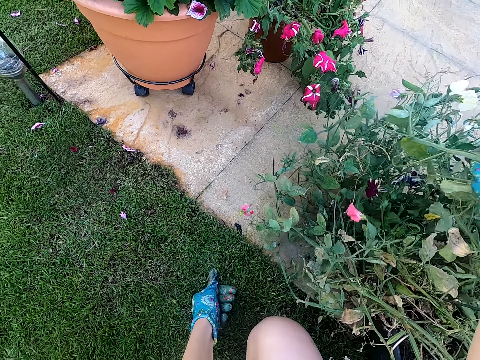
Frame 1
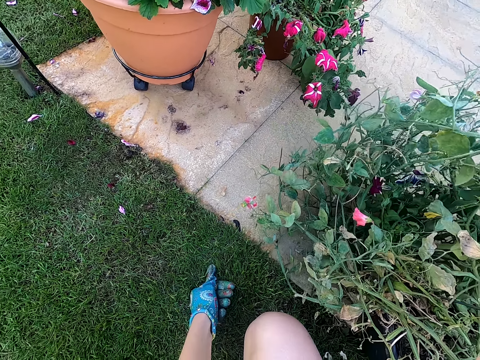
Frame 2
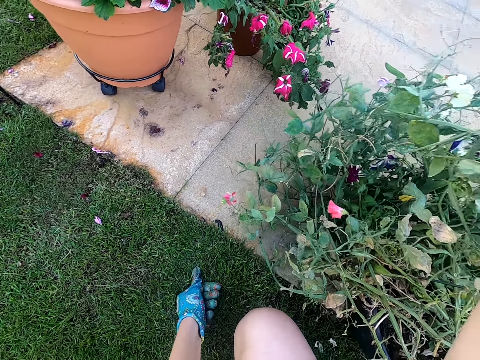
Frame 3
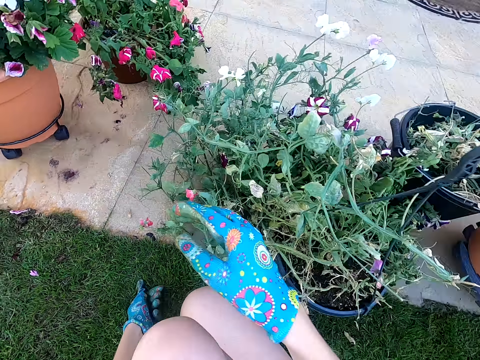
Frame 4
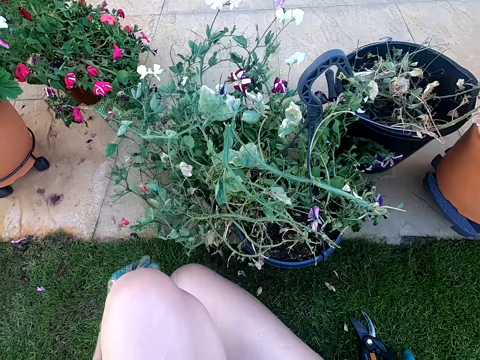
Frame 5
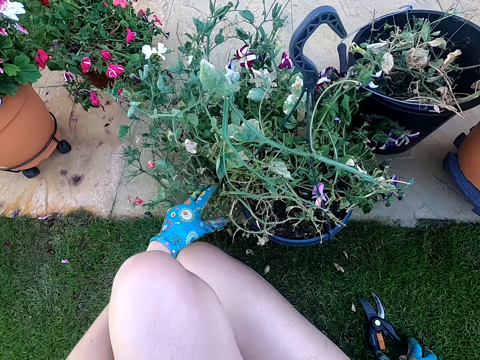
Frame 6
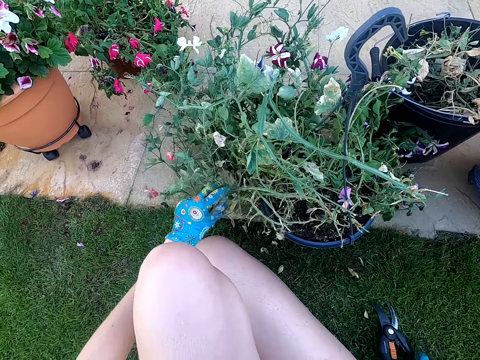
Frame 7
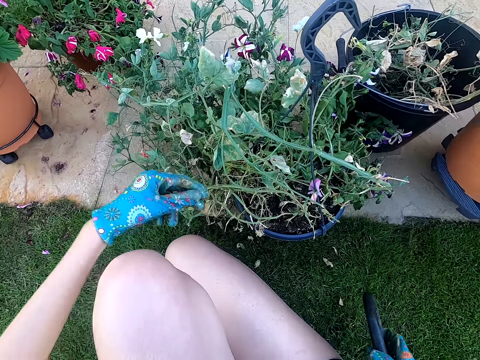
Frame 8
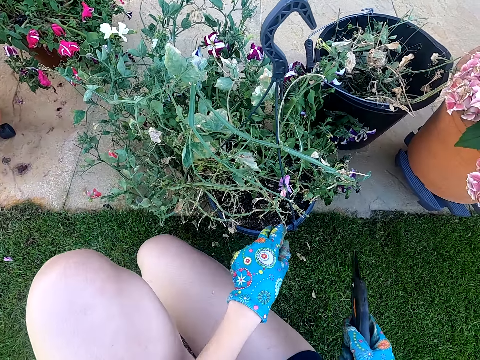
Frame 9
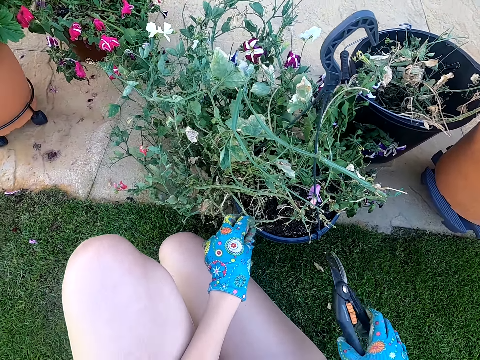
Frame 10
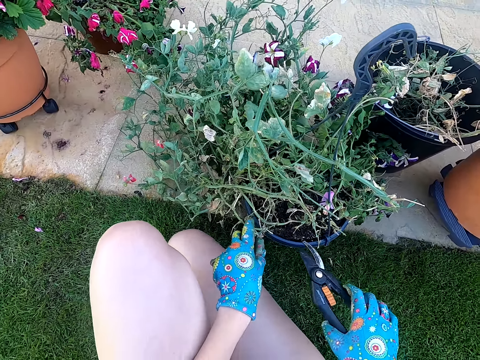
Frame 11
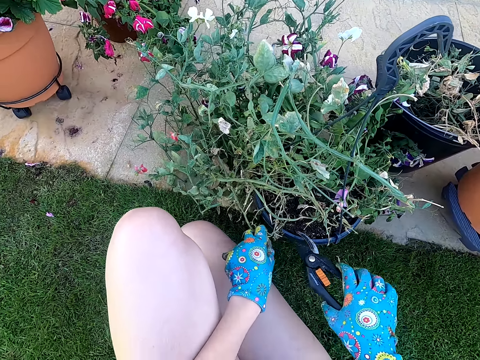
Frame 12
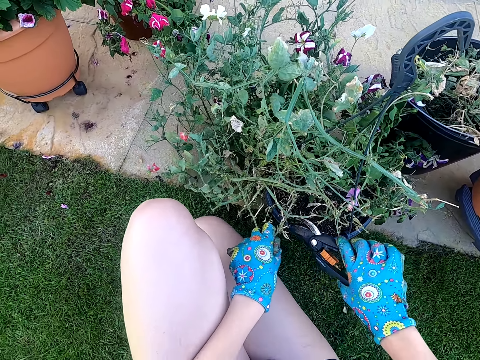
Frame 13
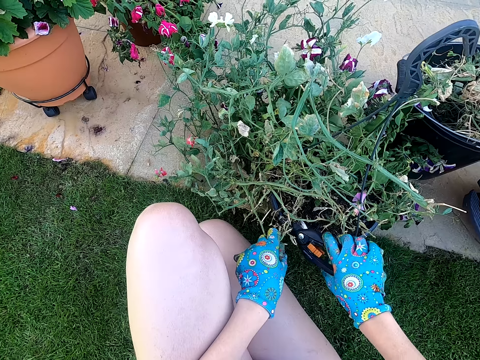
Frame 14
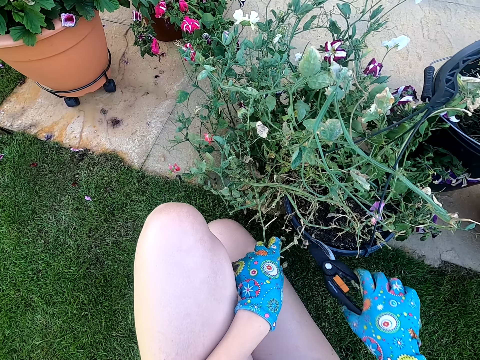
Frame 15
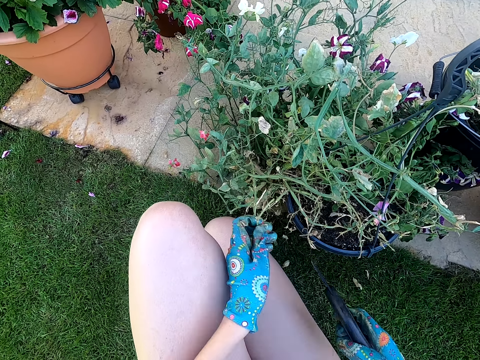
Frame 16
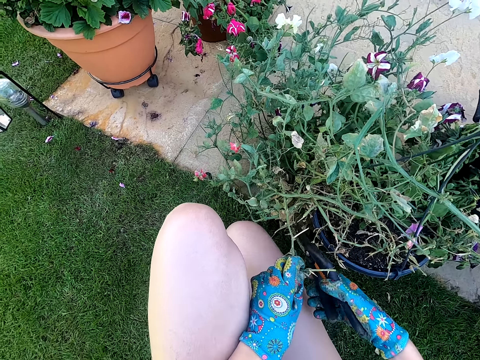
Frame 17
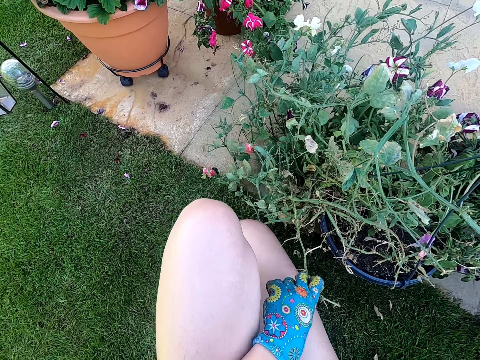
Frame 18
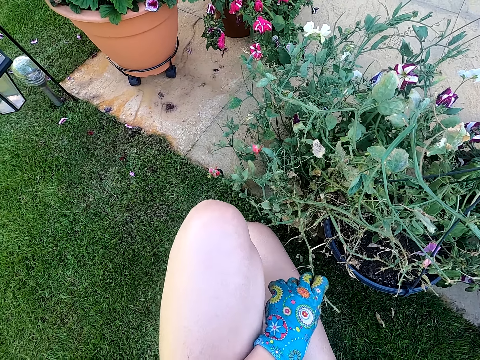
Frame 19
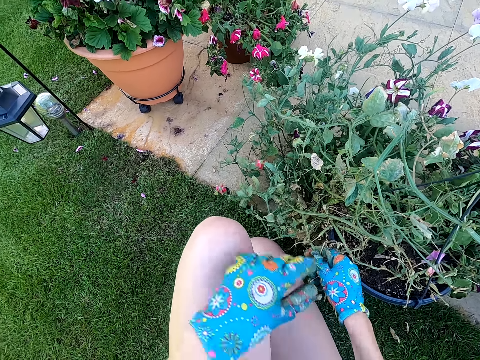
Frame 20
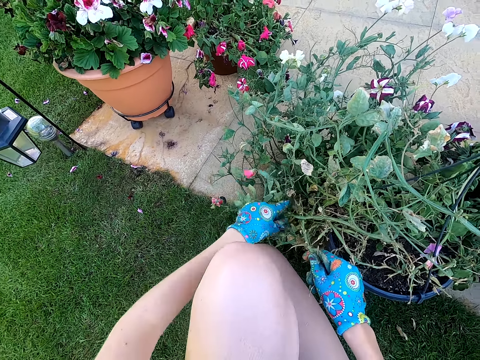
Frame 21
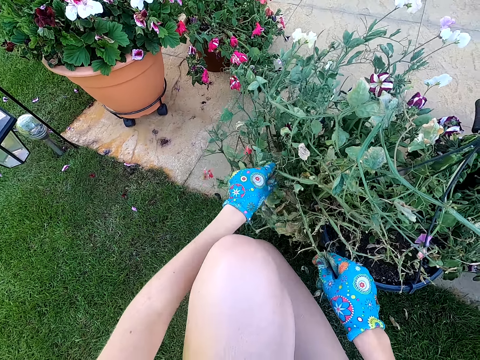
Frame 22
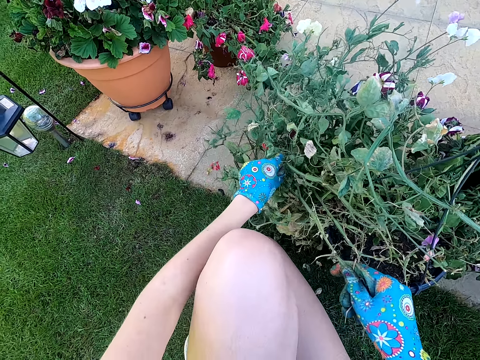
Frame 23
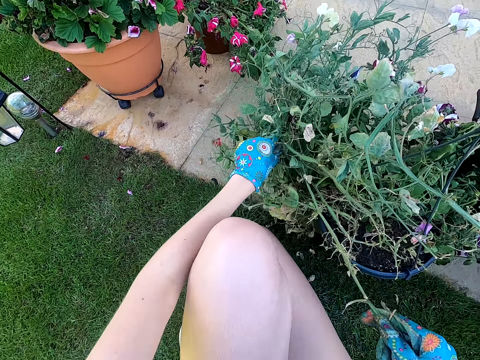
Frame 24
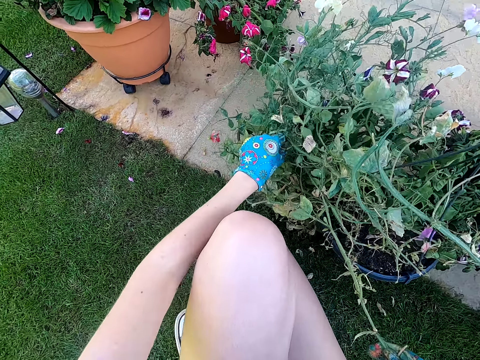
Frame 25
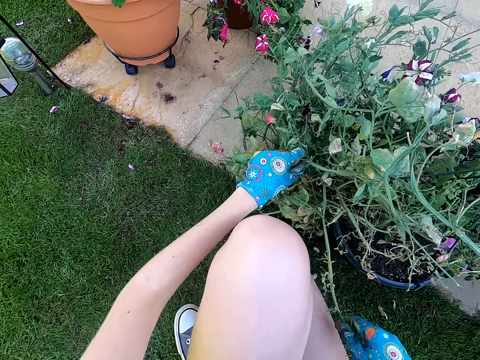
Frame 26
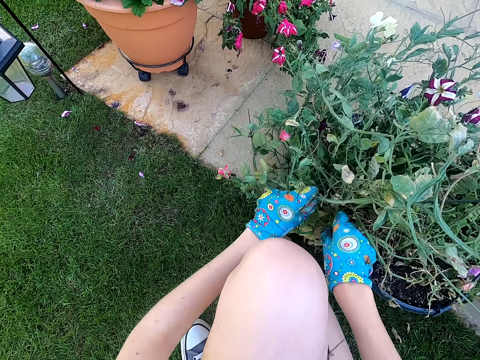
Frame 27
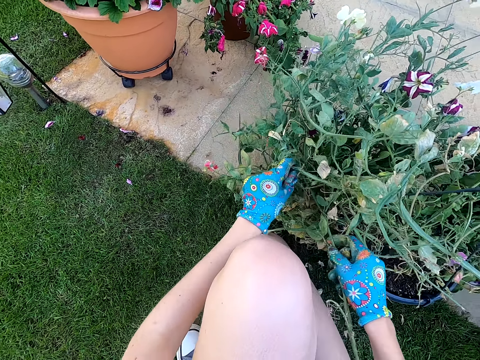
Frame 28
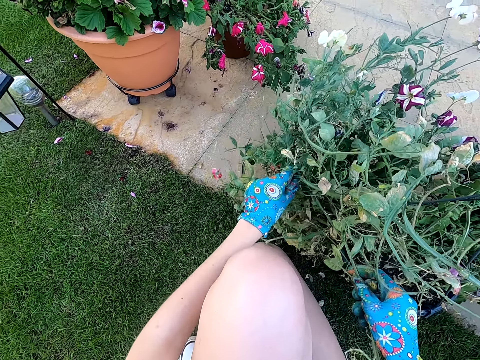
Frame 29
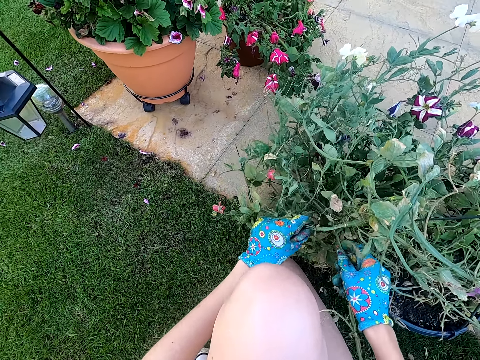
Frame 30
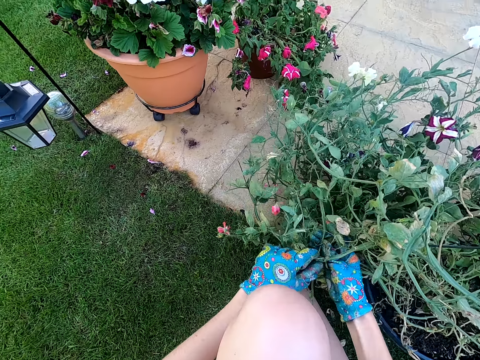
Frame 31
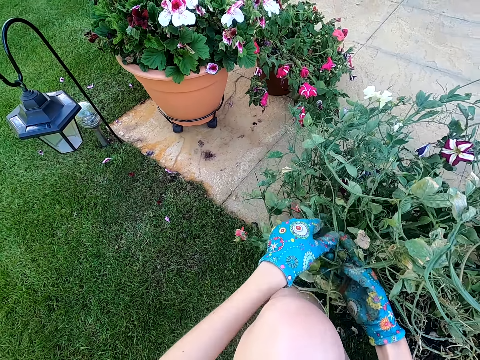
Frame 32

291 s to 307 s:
The camera wearer lifts a plant branch. They touch the plant. They look around the area. They touch the plant. They pick up a flower shear from the ground. They touch the plant. They trim the plant with the flower shear. They place the flower shear on the ground. They hold the plant branch with the right hand. They touch the plant. They pull the branch. They remove a stem from the plant. They talk.

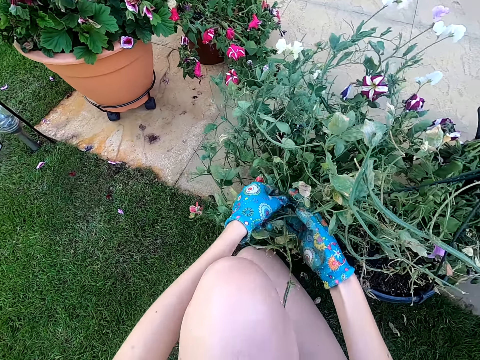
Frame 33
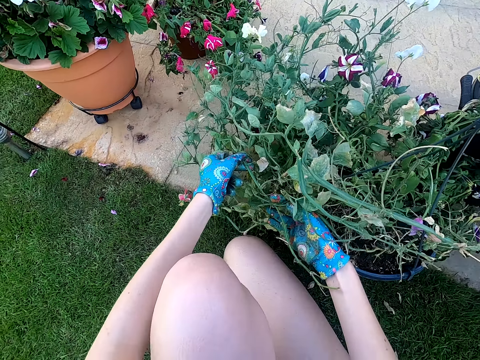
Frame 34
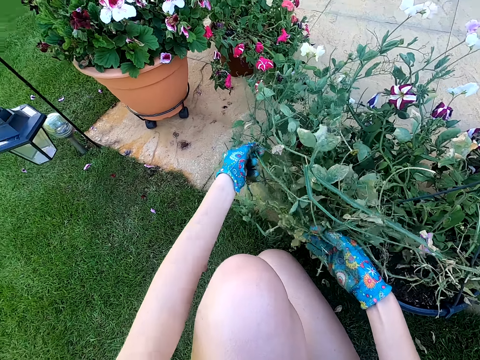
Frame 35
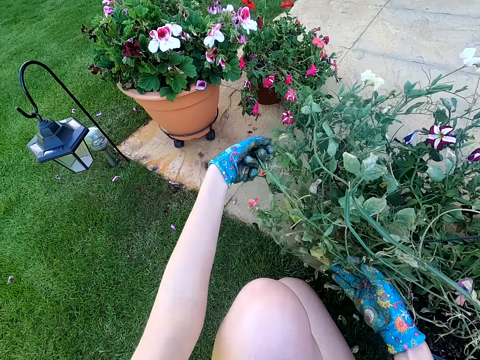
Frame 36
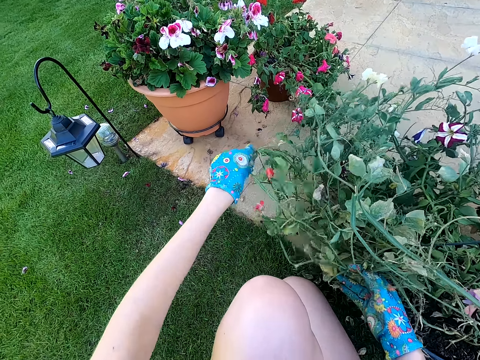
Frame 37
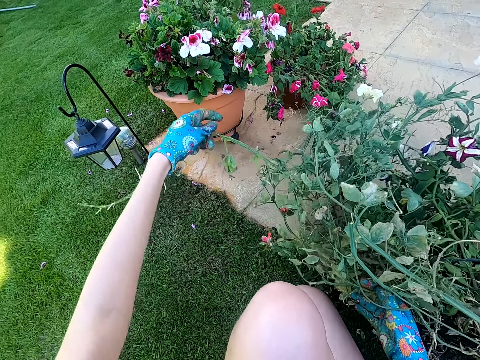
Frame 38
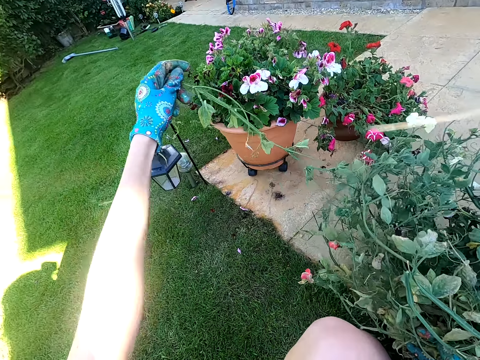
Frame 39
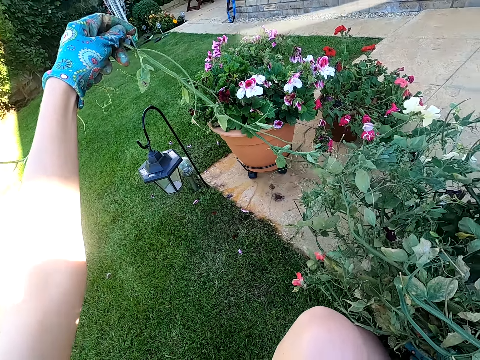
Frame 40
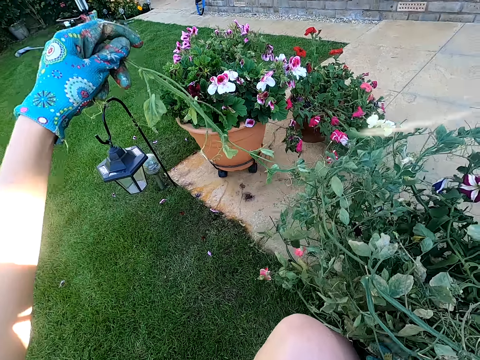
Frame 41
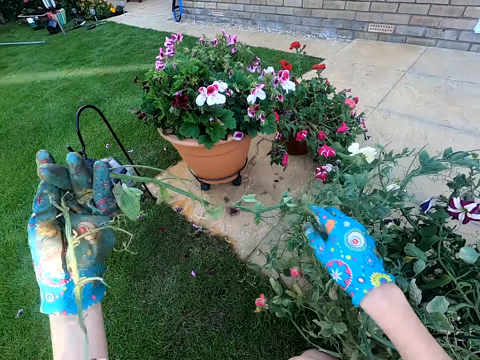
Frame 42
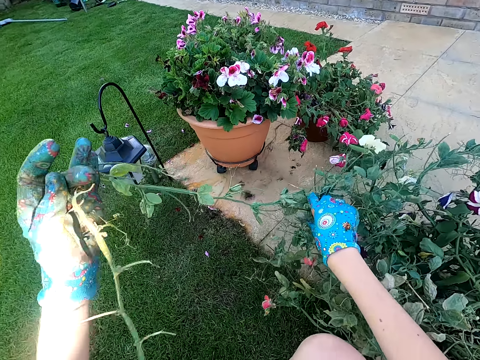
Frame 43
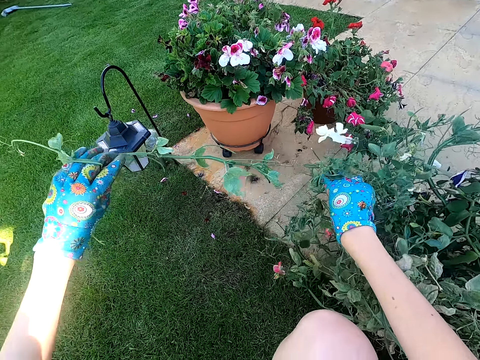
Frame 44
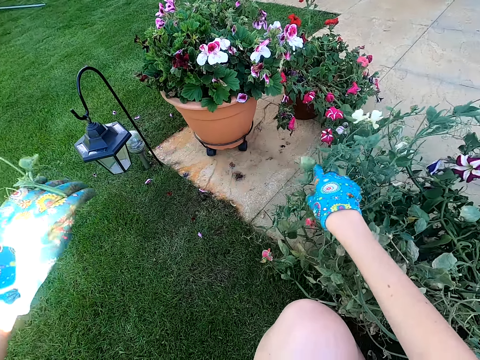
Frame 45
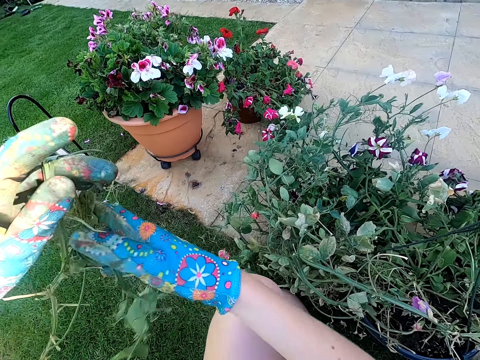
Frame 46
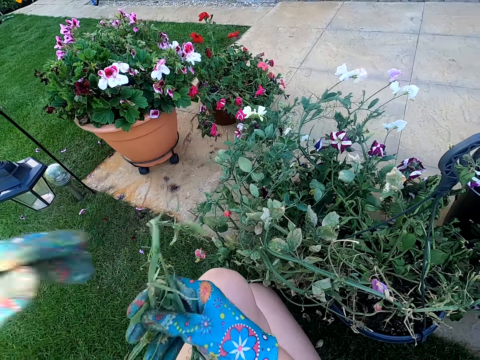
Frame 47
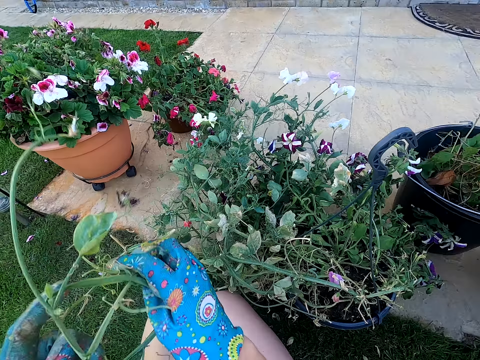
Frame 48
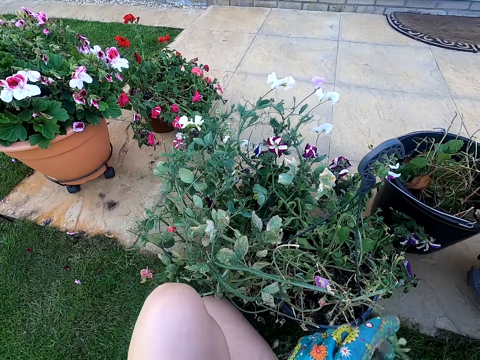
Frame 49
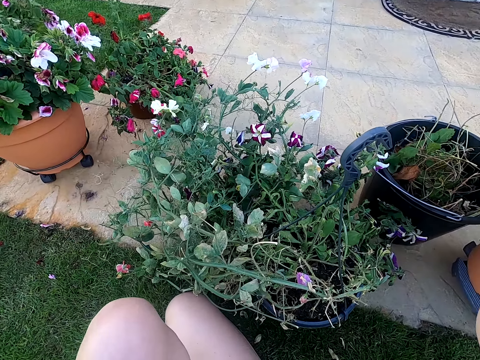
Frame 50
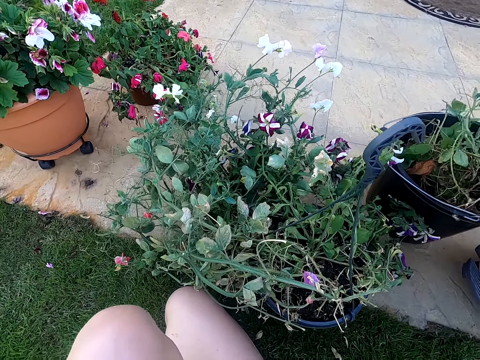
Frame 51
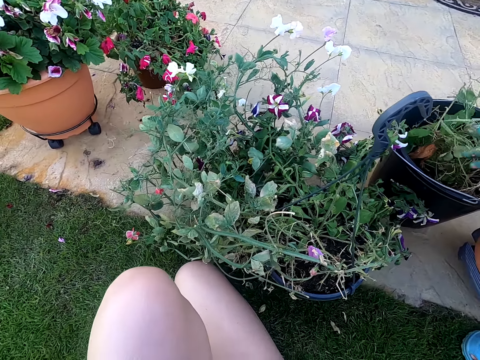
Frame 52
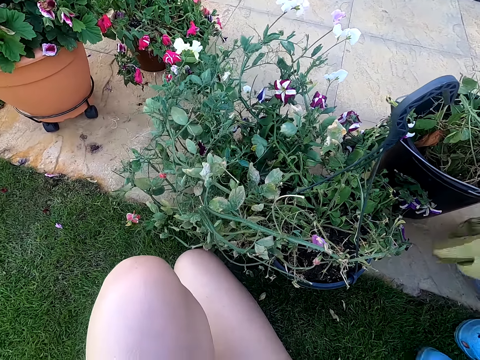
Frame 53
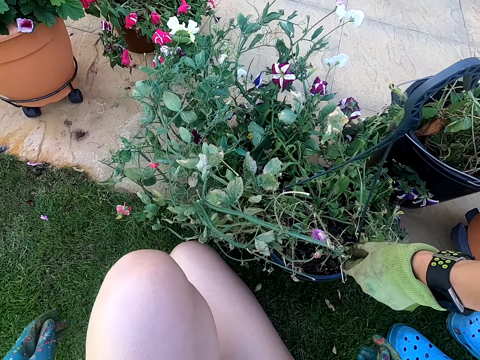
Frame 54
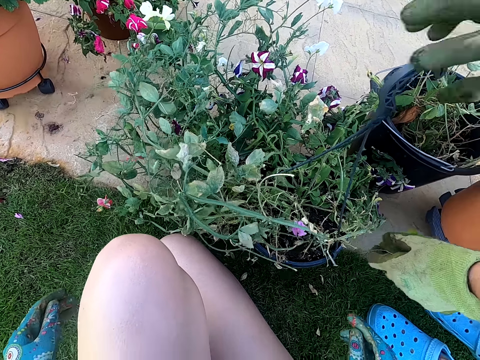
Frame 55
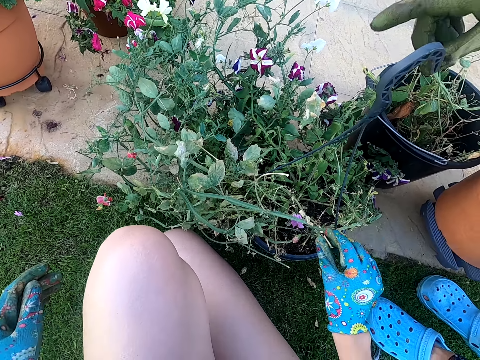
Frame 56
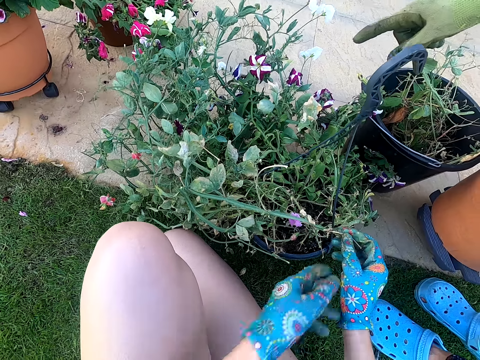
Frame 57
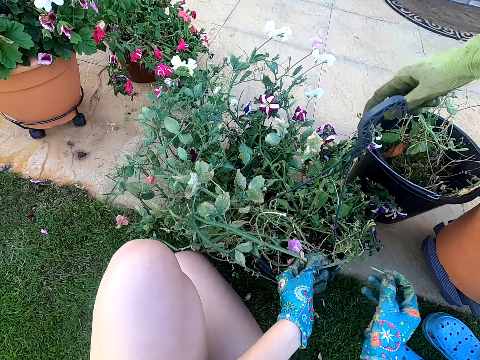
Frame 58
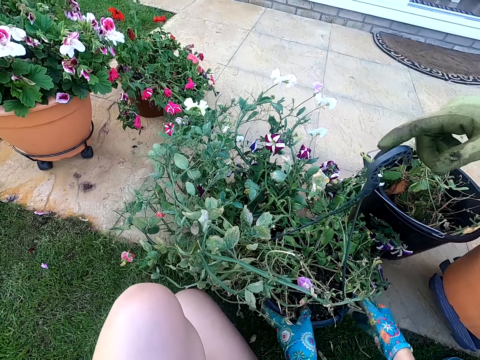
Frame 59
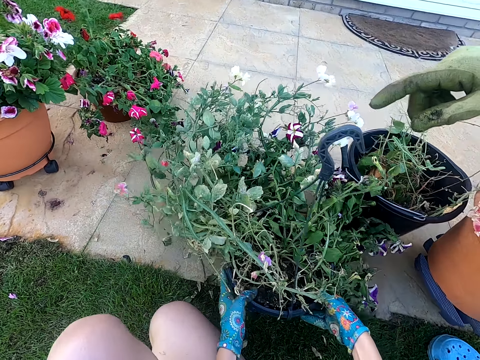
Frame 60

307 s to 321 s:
The camera wearer disentangles the branch. They fold the branch. They talk. They put the branch in a bucket. A woman holds the plant branch and holds a plant hanger. The camera wearer removes a piece of plant. The woman speaks with gestures. The camera wearer converses with the woman. They rotate the potted plant.
